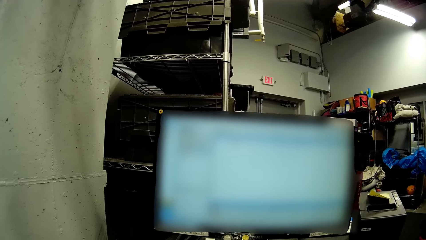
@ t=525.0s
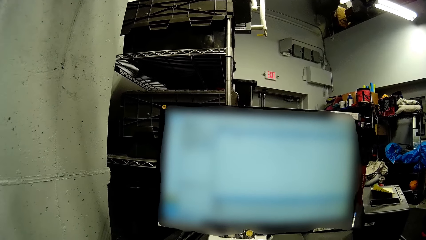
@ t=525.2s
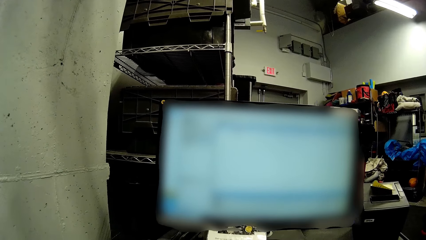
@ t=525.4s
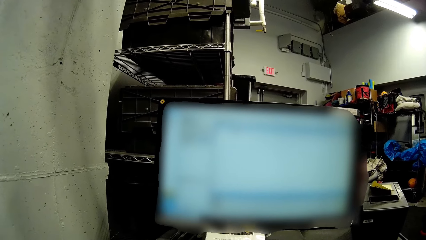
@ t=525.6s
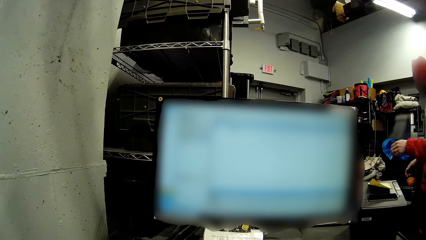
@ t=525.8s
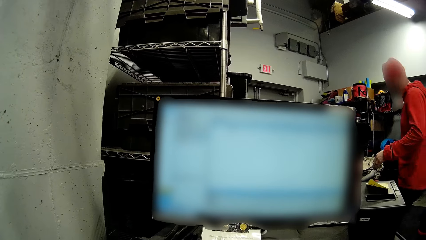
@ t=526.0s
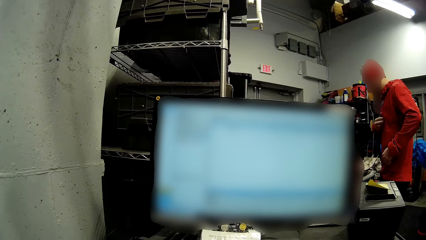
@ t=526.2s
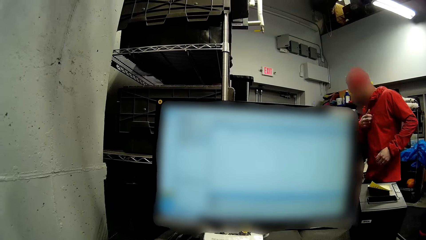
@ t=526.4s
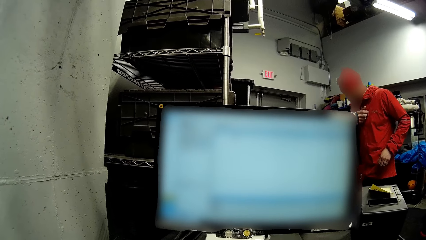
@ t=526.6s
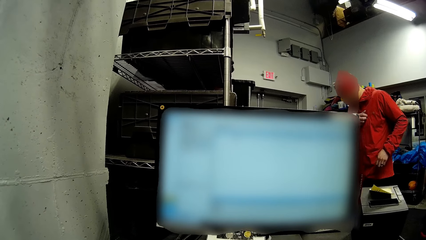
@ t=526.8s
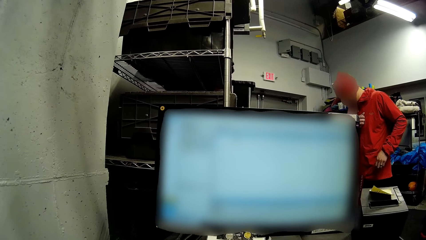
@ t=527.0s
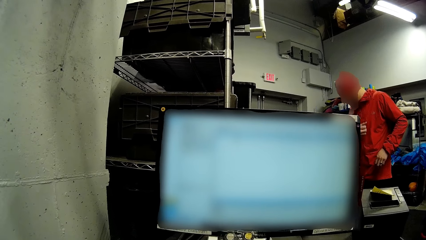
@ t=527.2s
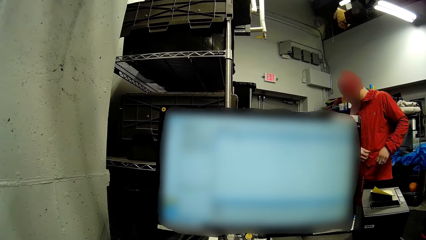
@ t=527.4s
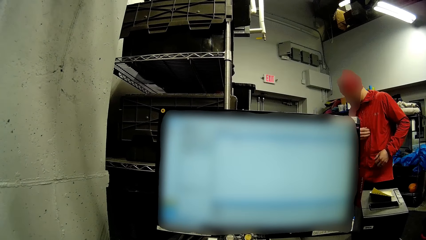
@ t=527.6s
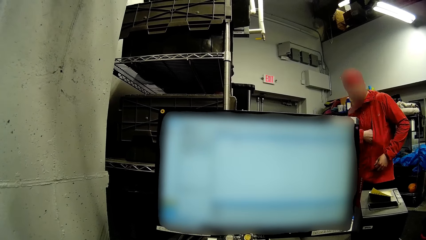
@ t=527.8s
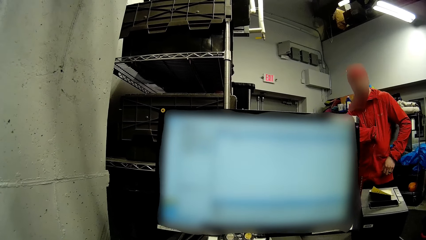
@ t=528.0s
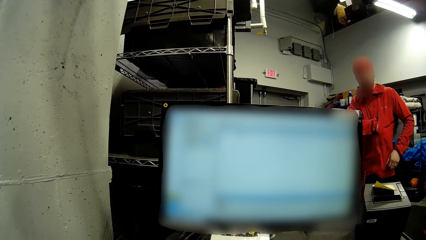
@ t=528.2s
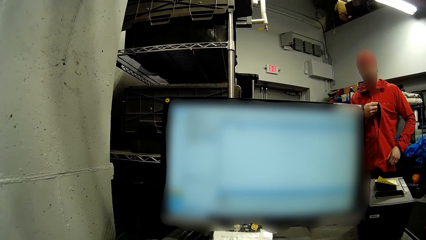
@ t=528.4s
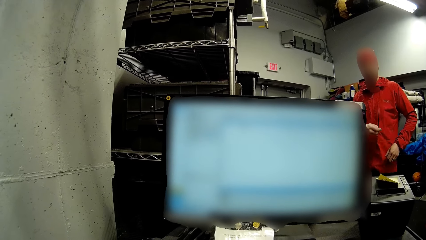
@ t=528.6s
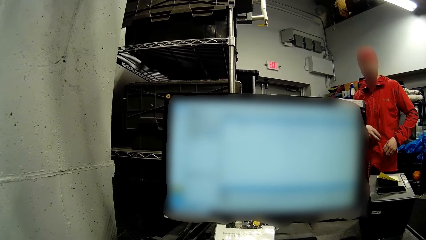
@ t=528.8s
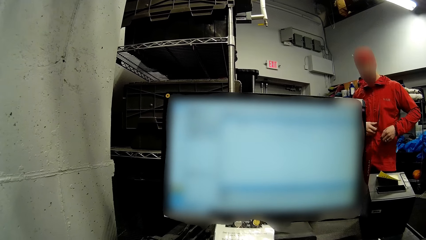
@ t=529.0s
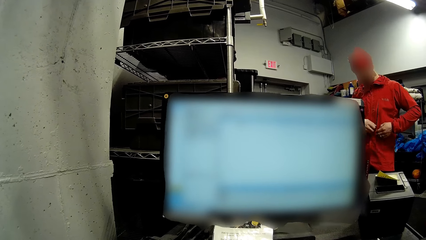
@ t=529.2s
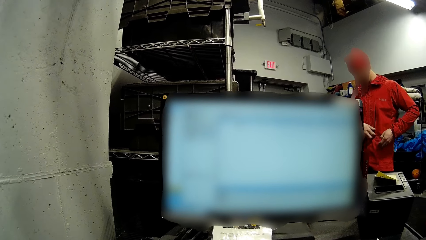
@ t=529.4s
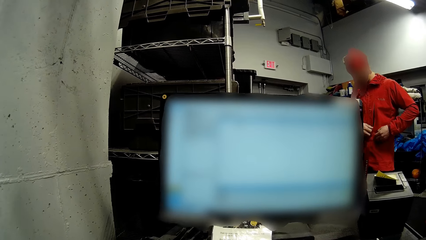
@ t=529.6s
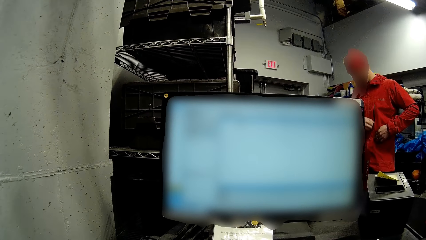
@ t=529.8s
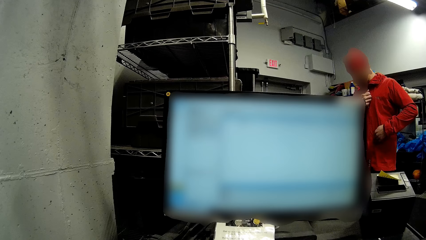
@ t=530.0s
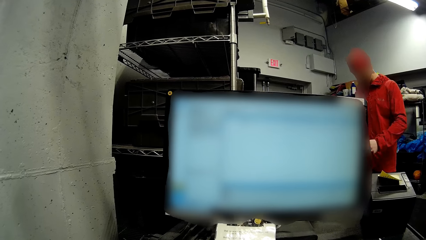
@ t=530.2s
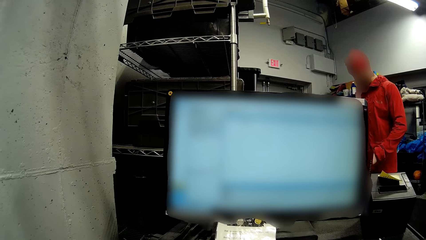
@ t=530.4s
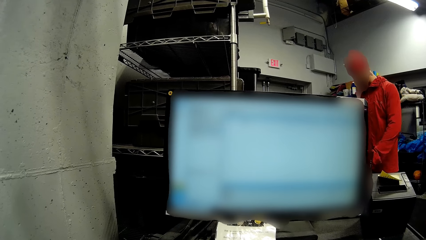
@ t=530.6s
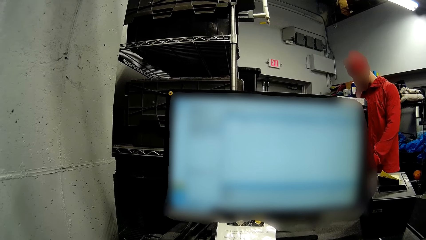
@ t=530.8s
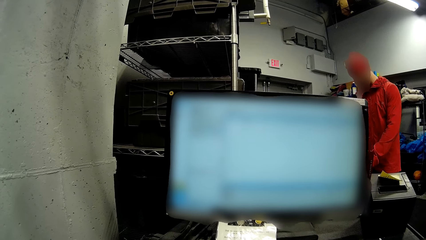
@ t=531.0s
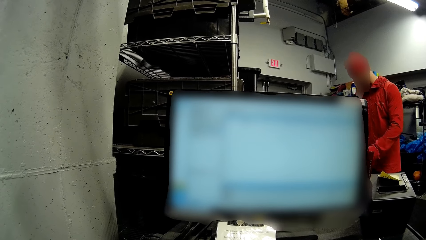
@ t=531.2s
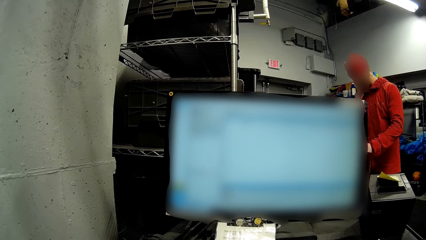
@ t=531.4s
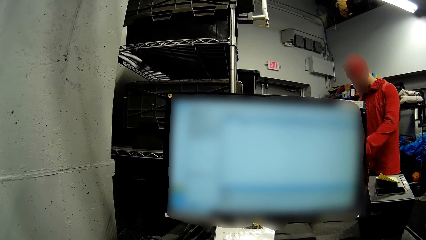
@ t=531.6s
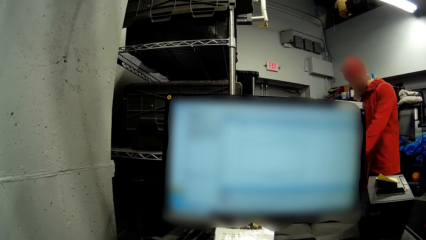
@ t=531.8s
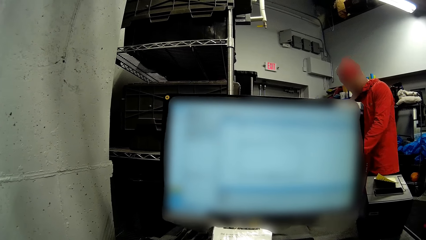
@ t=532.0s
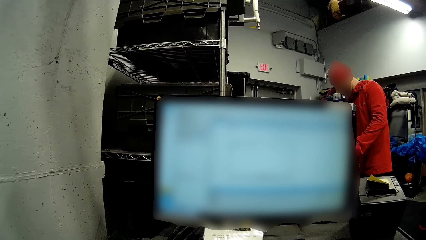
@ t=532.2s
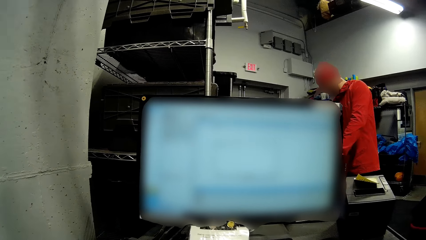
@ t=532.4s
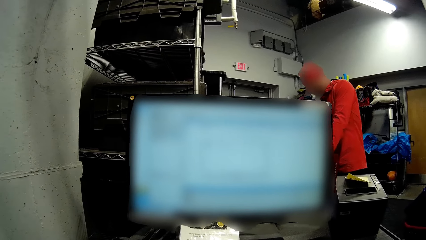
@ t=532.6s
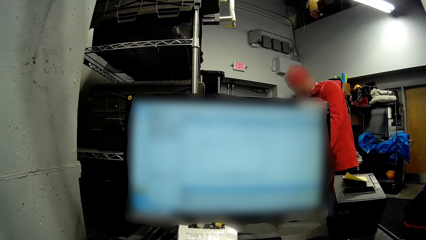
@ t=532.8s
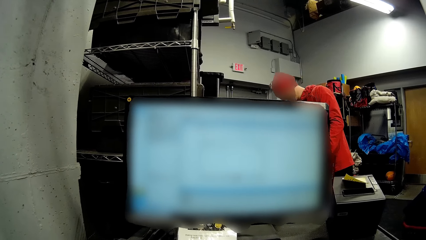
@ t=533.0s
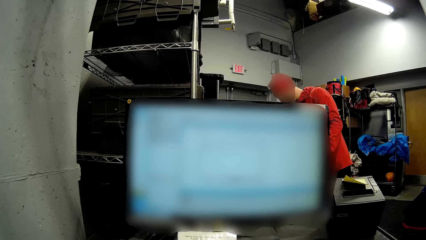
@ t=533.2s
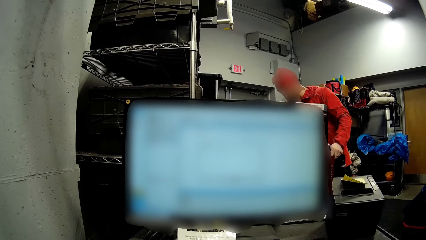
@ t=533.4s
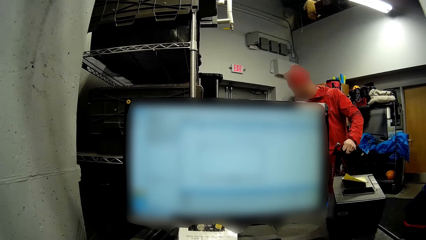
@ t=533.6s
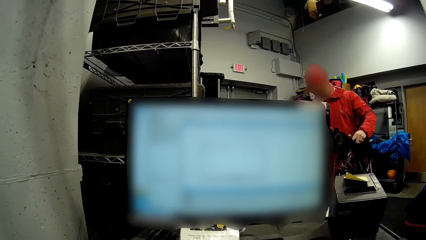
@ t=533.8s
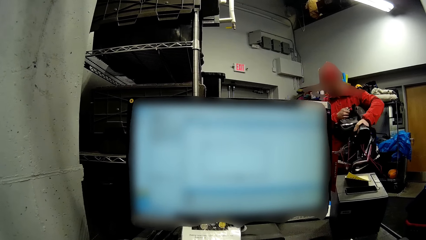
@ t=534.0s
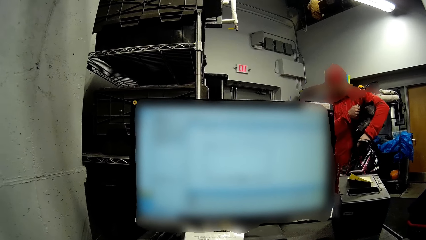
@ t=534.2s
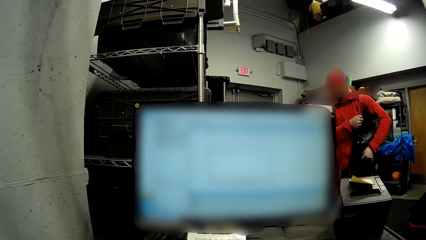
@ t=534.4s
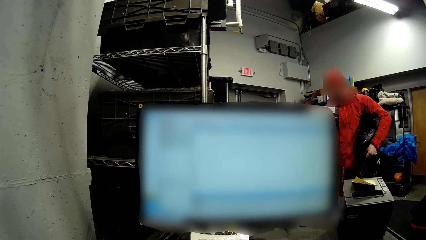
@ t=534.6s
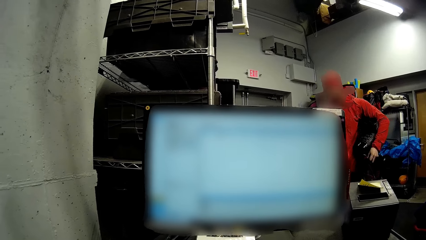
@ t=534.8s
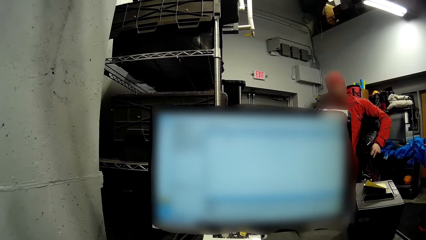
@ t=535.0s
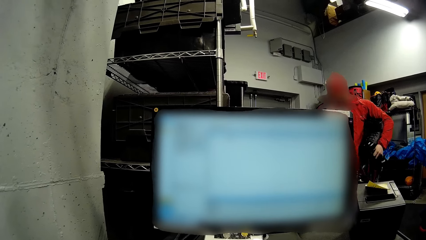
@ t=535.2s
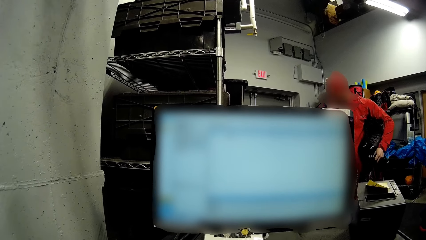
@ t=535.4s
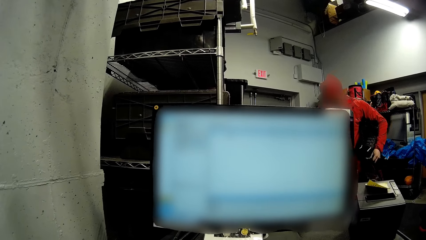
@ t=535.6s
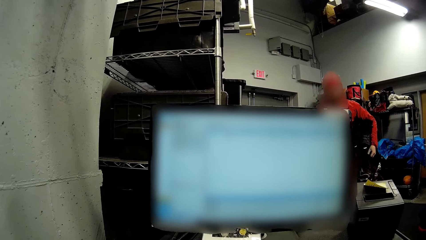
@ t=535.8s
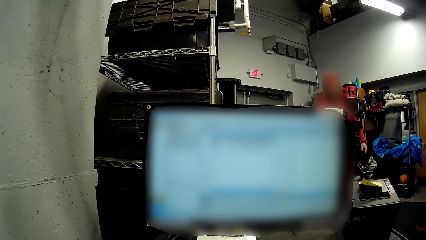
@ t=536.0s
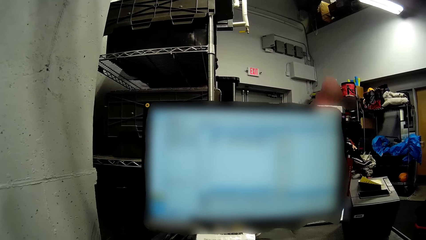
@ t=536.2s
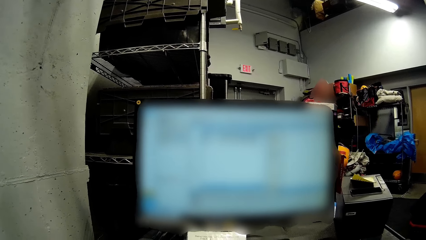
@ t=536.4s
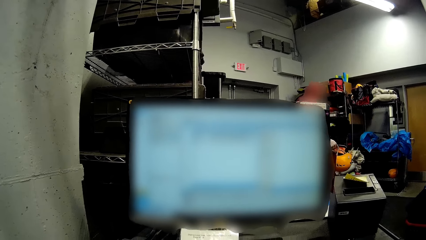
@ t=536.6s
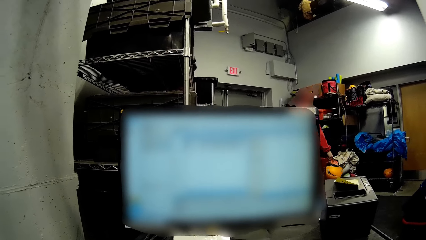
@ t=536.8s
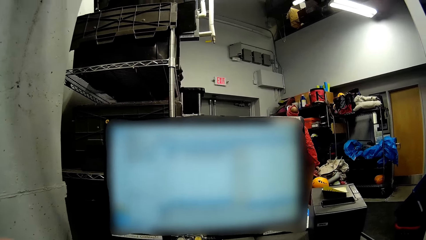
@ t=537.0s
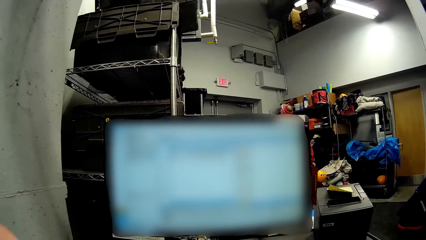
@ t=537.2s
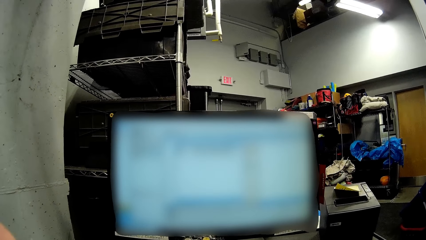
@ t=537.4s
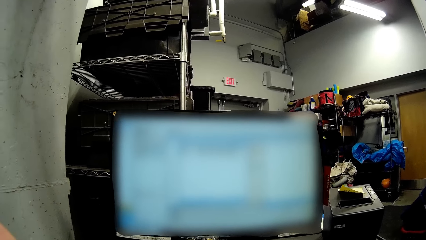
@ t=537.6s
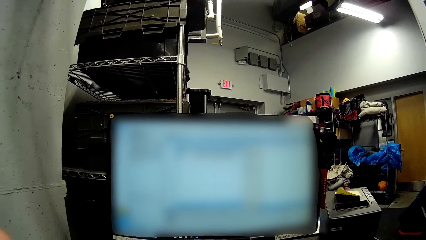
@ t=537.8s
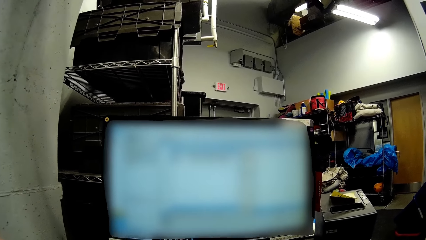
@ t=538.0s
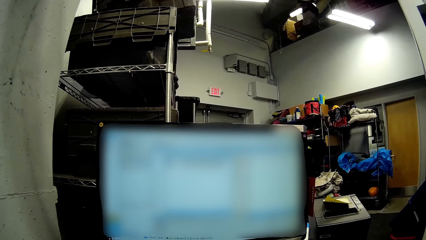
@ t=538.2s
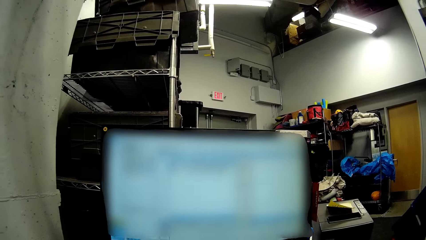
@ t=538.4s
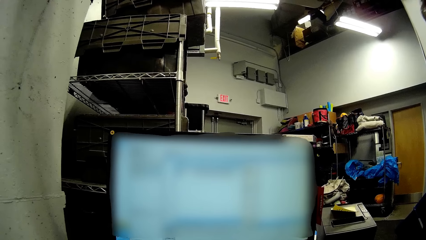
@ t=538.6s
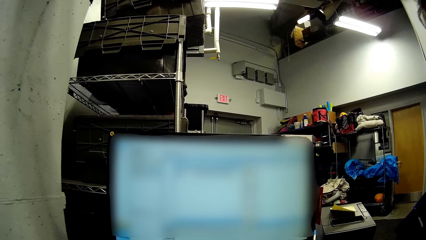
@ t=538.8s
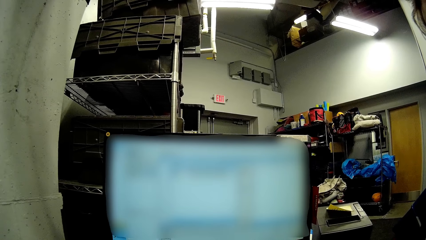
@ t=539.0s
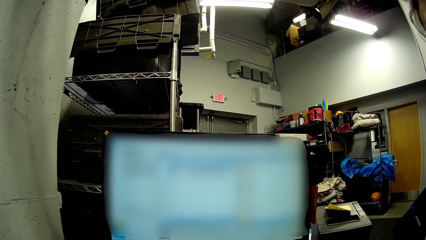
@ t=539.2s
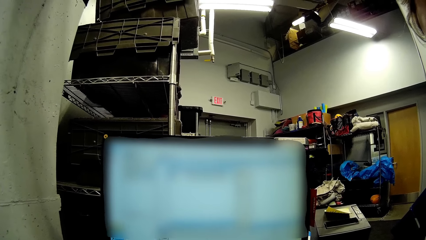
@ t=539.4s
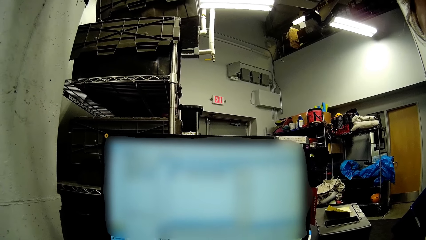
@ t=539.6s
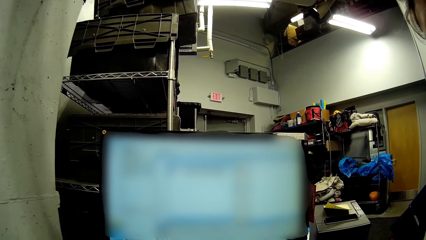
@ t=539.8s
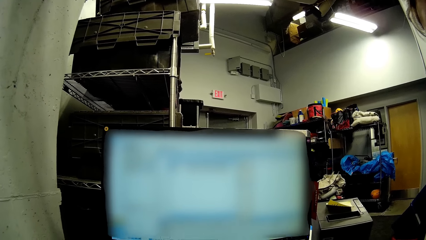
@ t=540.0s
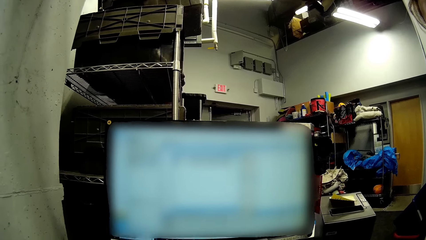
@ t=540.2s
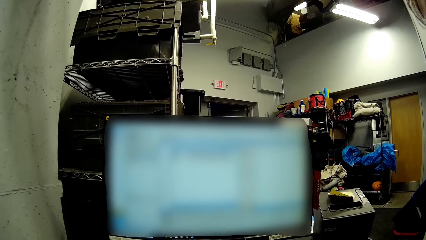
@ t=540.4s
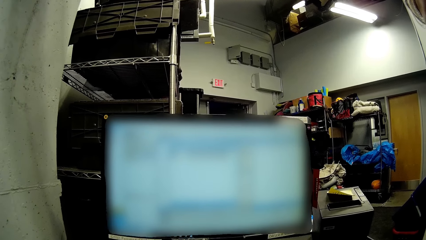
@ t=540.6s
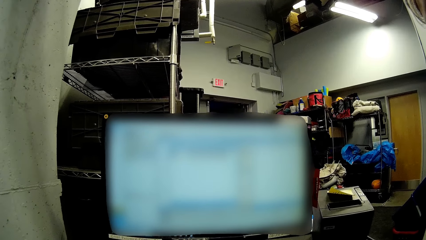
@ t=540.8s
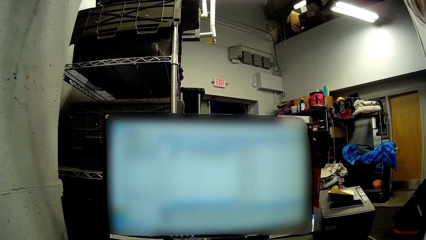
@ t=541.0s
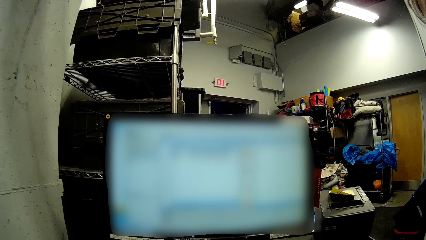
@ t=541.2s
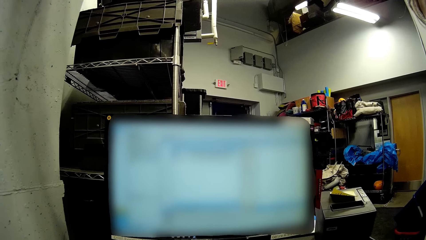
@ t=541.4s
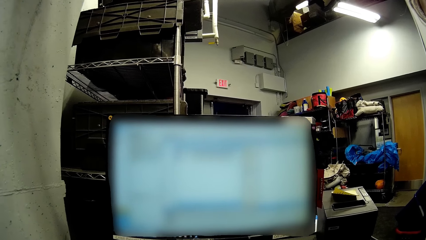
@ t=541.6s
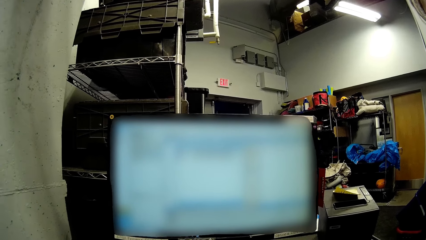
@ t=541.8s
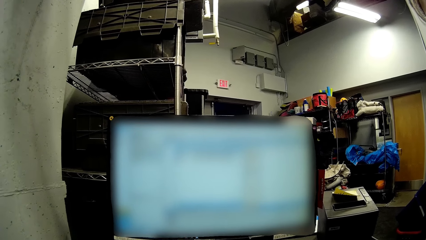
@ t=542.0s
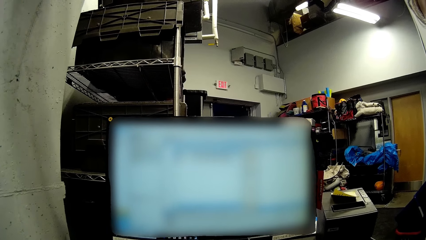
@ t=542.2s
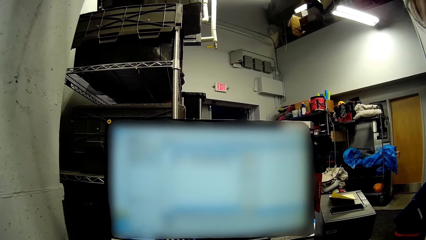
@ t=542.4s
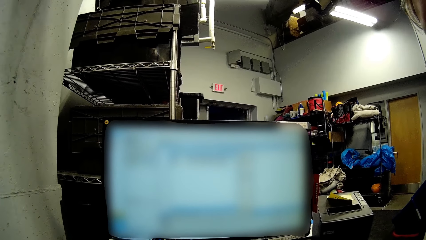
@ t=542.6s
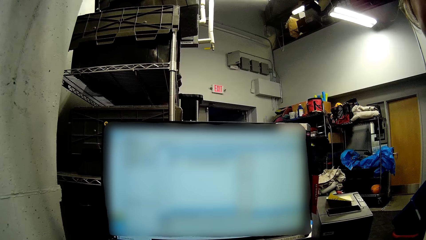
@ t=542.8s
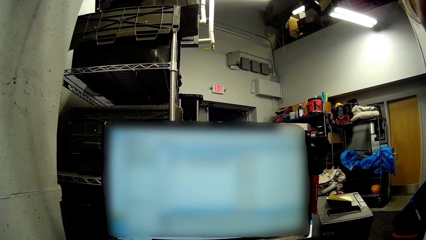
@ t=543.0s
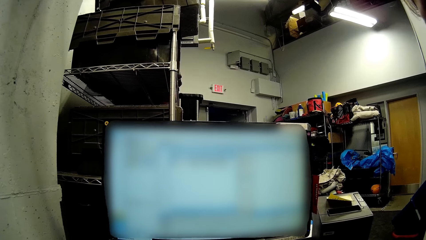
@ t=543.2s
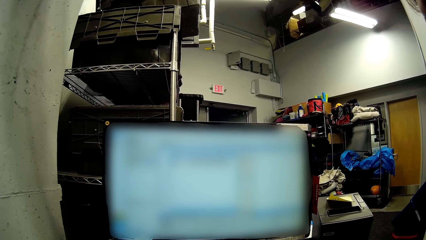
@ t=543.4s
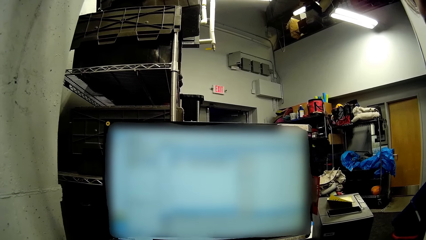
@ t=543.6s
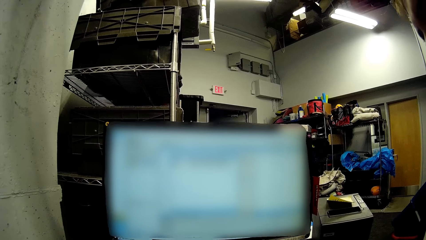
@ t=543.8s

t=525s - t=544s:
The man walks towards the exit of the ski shop. The man unzips his breast pocket with his right hand. The man puts his right hand in his breast pocket. The man takes his right hand out of his breast pocket. The man zips his breast pocket with his right hand. The man holds a pair of skiing boots in his left hand. The man passes a pair of skiing safety kits with his right hand to his armpit. The man holds a helmet in his hand.
